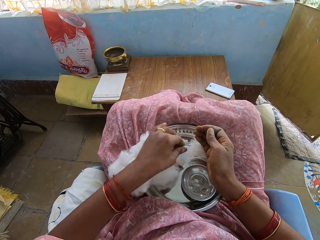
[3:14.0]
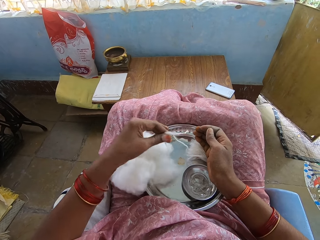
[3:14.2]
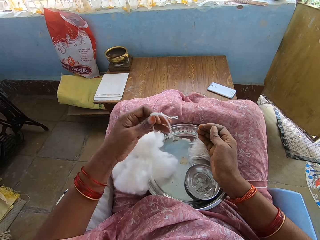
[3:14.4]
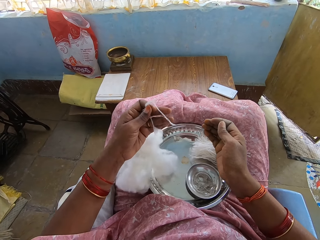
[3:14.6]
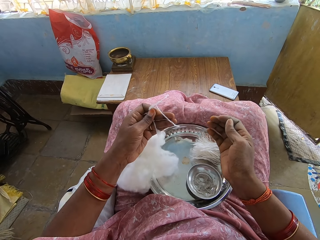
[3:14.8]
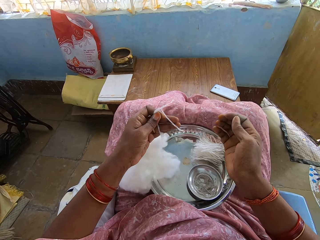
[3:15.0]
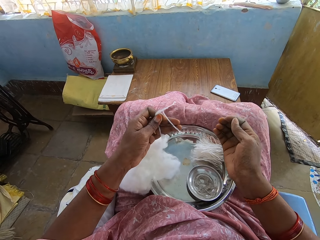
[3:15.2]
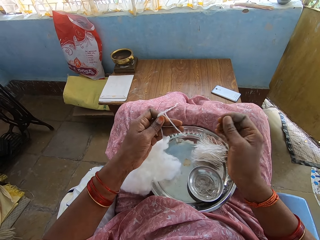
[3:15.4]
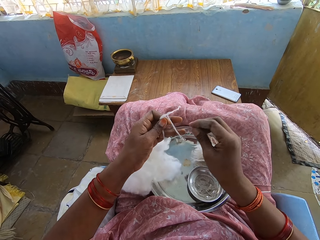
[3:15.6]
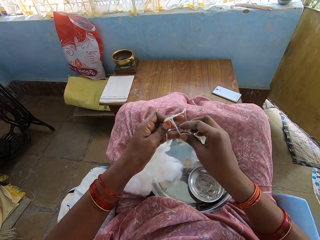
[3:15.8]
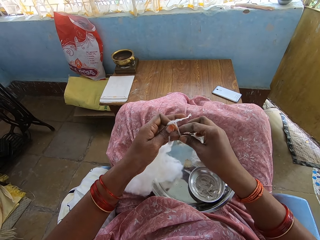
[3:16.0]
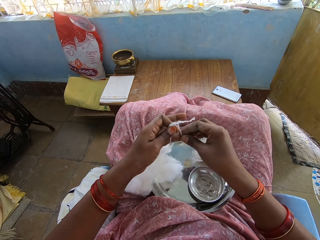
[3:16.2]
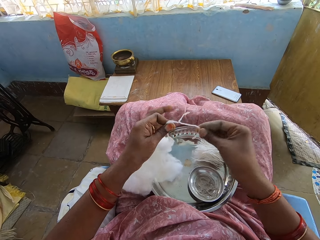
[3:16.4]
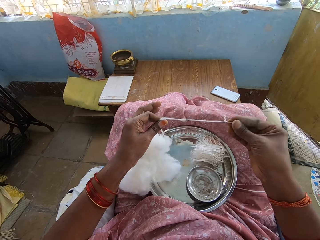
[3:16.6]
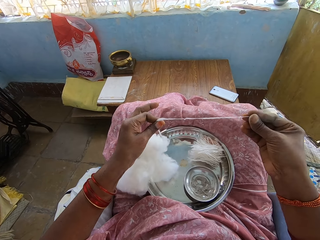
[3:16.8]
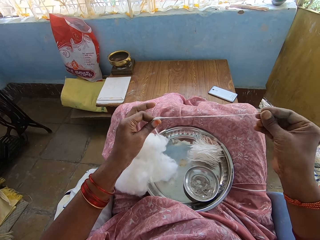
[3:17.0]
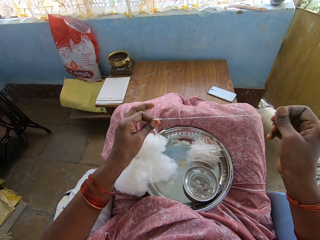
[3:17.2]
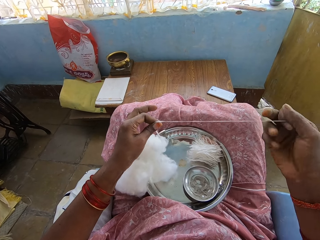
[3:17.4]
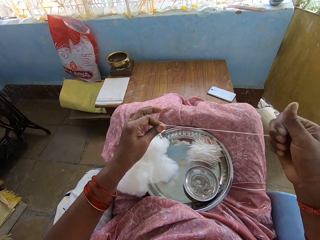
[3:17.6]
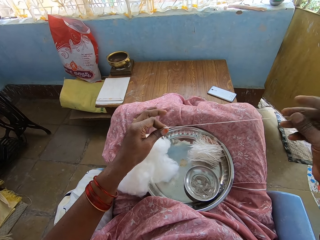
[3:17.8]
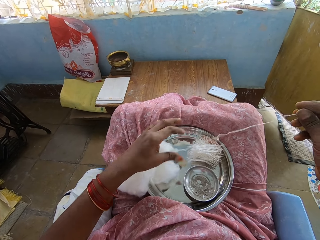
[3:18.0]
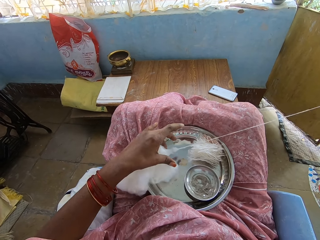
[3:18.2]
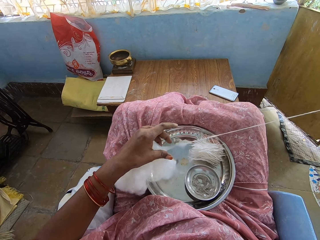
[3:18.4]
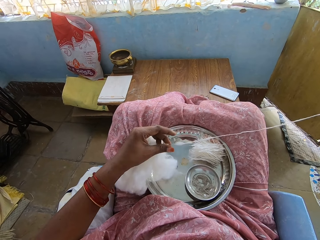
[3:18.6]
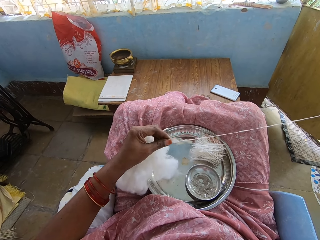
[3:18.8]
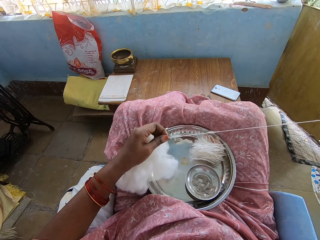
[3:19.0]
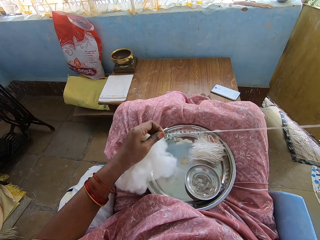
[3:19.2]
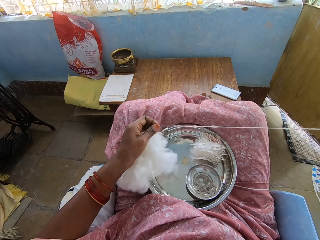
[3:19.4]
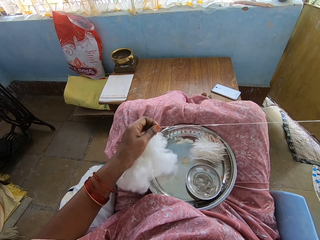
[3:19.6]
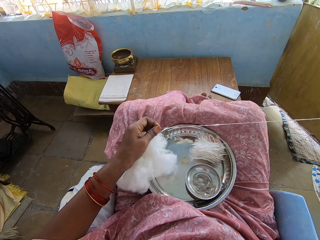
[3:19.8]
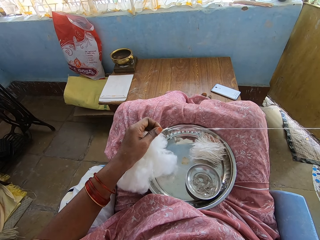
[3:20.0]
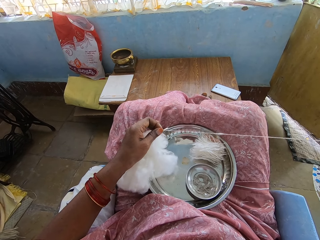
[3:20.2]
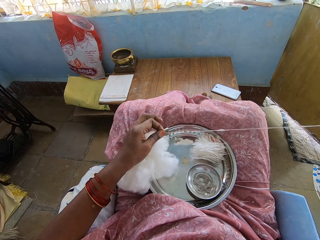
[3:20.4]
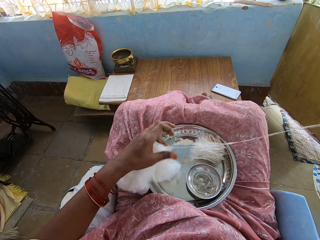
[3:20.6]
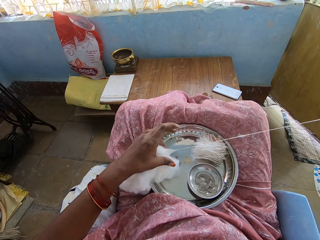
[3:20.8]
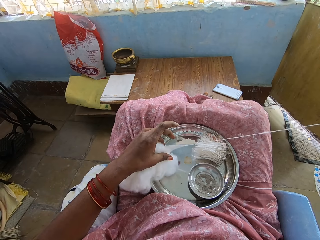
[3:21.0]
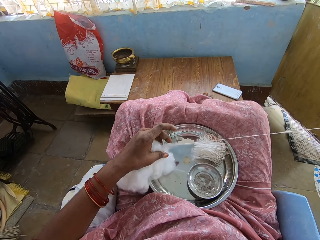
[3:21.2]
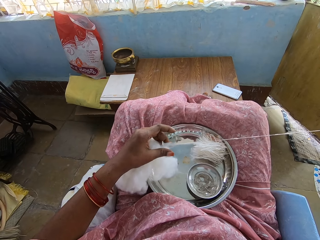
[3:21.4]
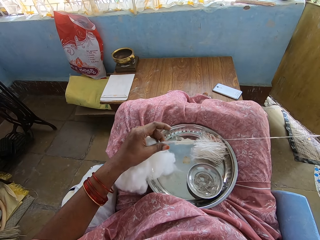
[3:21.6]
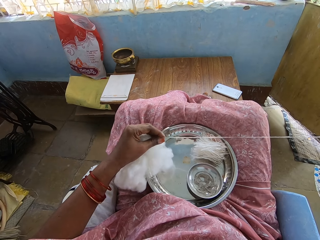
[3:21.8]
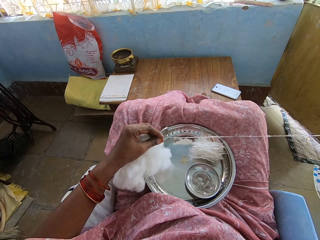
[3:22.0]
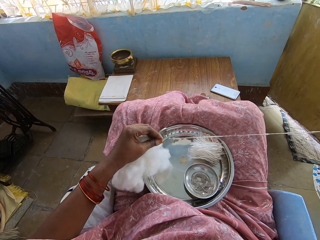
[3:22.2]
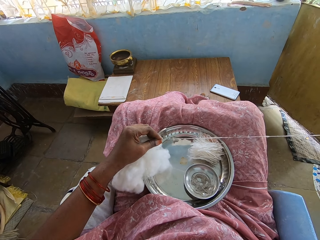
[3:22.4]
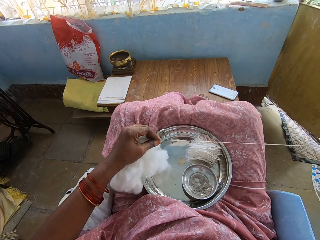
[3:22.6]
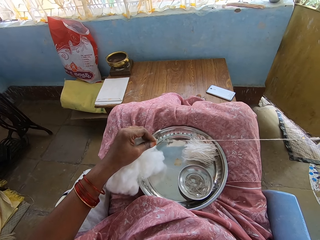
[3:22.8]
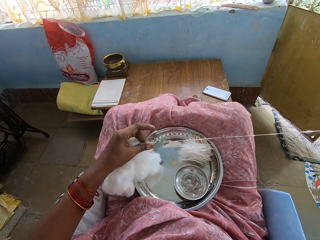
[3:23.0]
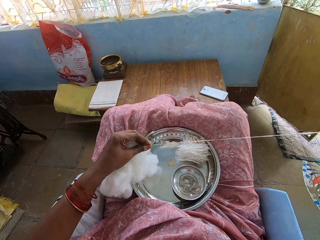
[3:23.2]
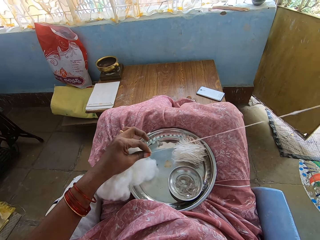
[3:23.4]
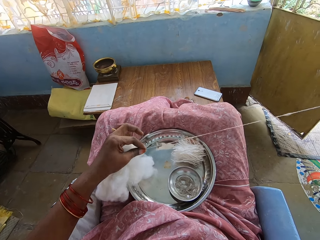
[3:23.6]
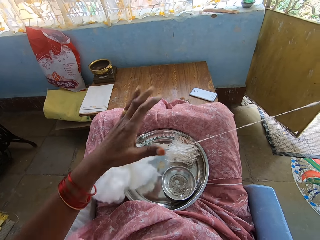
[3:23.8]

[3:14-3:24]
The camera wearer pulls the thread.

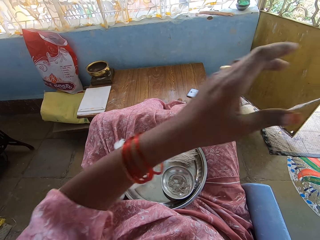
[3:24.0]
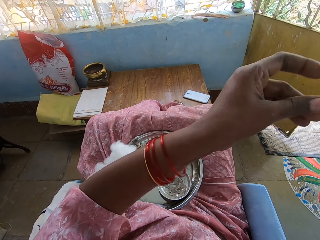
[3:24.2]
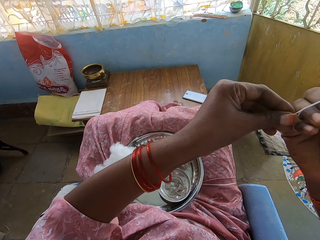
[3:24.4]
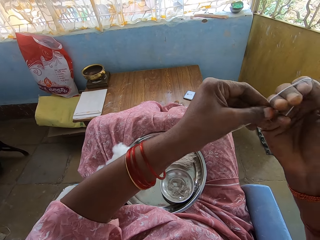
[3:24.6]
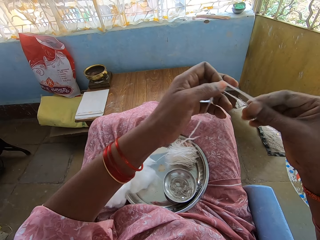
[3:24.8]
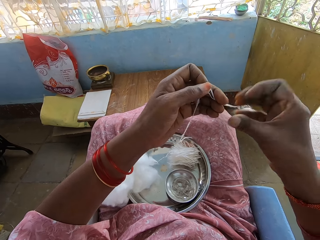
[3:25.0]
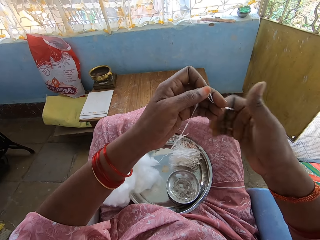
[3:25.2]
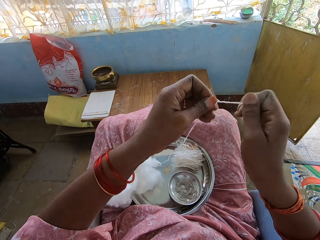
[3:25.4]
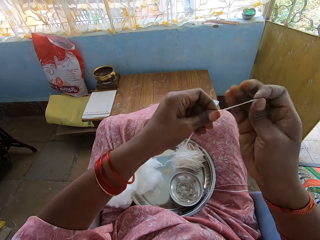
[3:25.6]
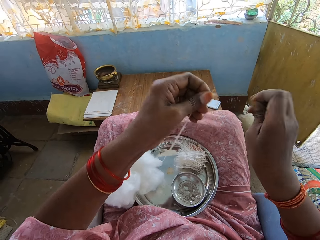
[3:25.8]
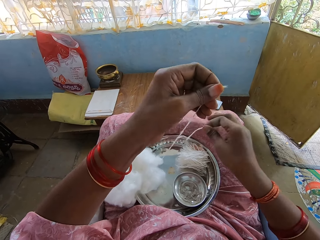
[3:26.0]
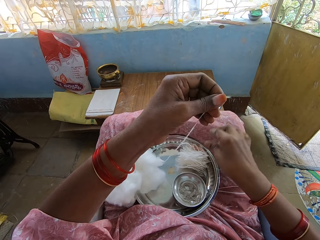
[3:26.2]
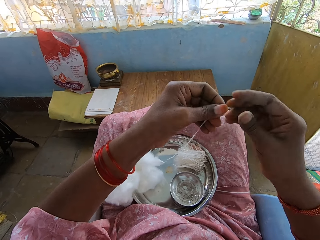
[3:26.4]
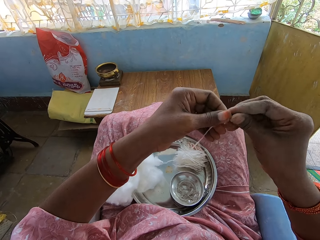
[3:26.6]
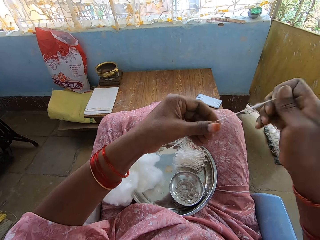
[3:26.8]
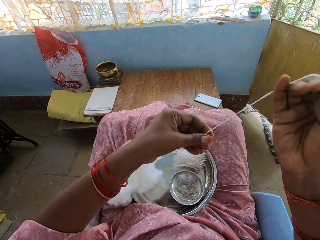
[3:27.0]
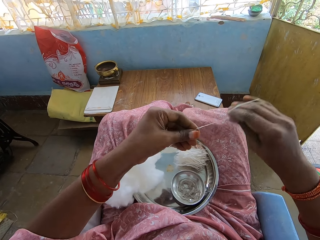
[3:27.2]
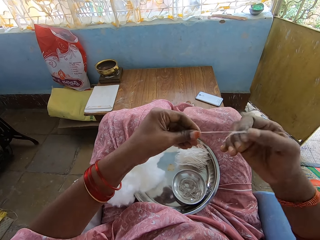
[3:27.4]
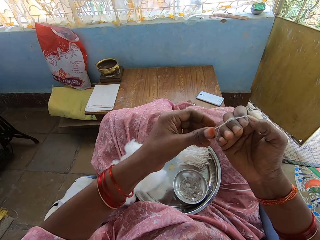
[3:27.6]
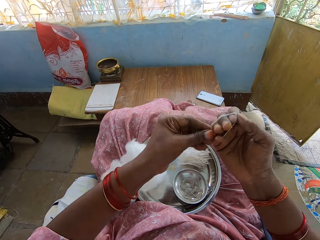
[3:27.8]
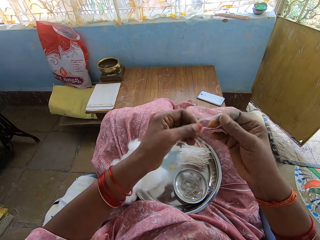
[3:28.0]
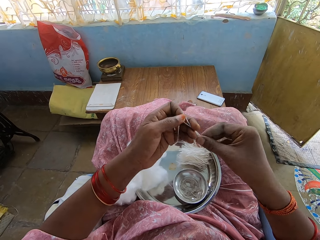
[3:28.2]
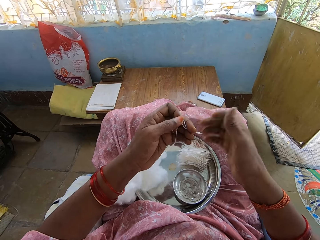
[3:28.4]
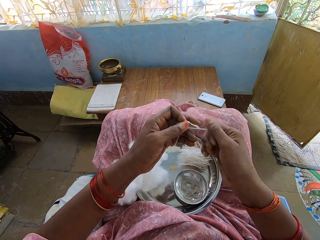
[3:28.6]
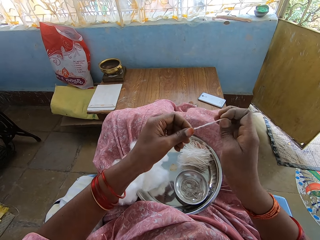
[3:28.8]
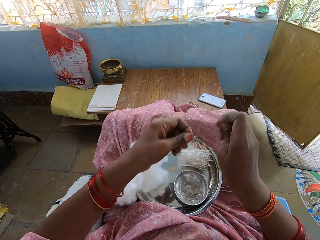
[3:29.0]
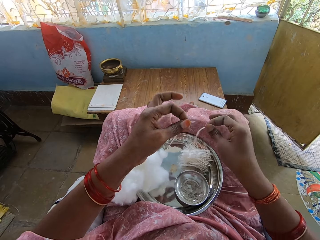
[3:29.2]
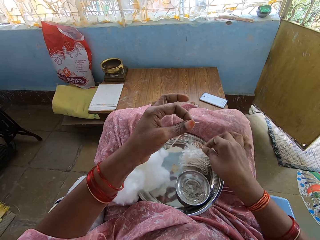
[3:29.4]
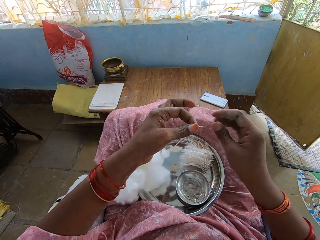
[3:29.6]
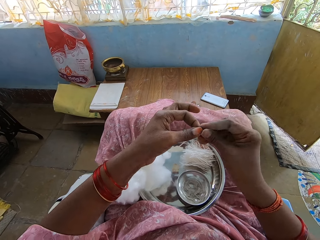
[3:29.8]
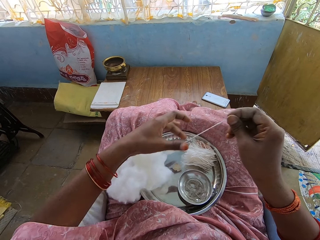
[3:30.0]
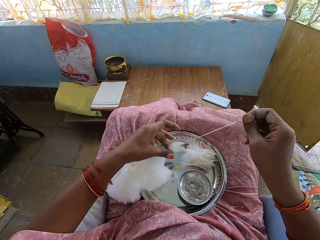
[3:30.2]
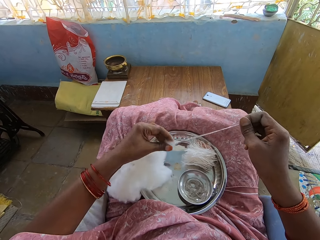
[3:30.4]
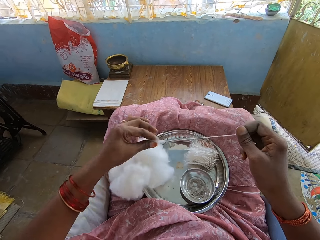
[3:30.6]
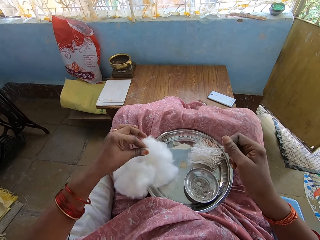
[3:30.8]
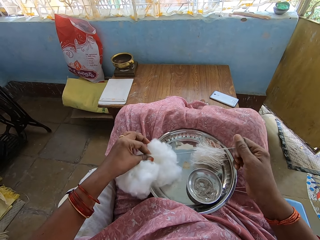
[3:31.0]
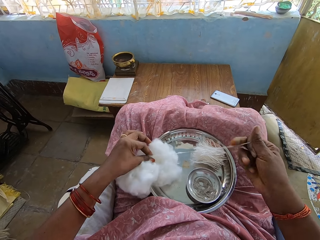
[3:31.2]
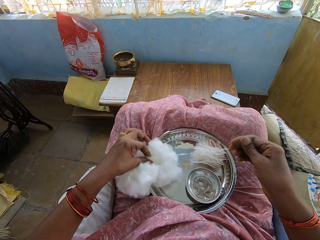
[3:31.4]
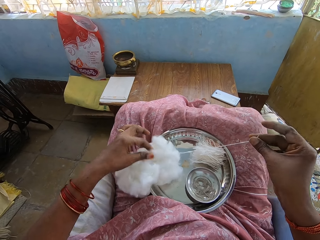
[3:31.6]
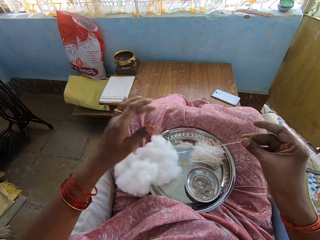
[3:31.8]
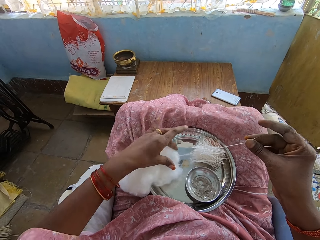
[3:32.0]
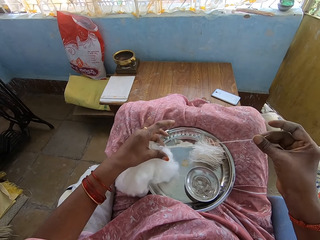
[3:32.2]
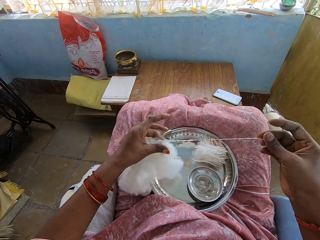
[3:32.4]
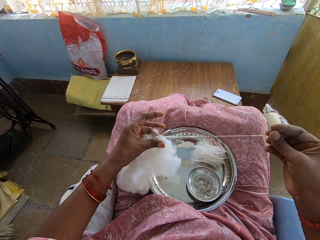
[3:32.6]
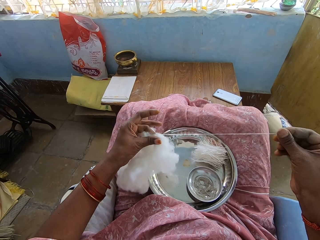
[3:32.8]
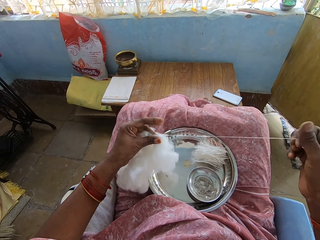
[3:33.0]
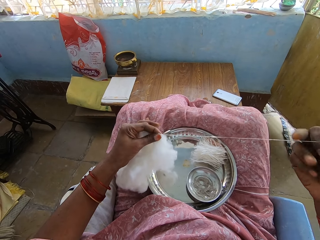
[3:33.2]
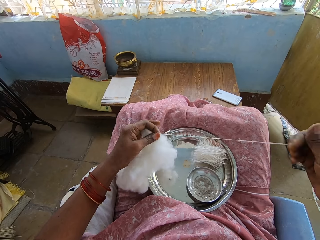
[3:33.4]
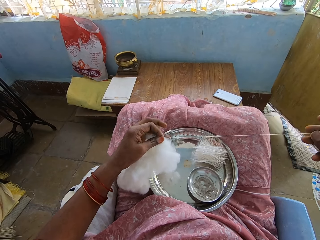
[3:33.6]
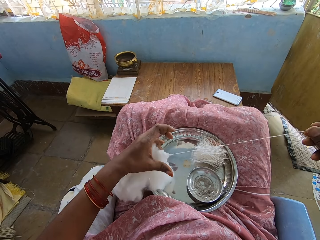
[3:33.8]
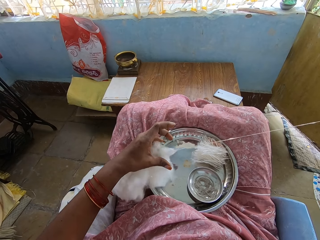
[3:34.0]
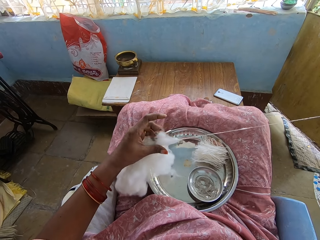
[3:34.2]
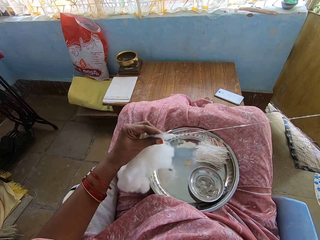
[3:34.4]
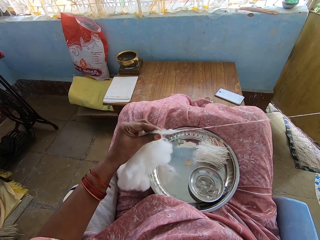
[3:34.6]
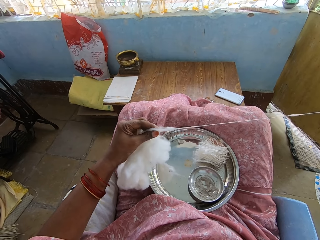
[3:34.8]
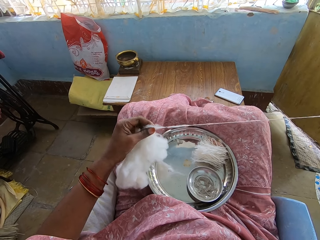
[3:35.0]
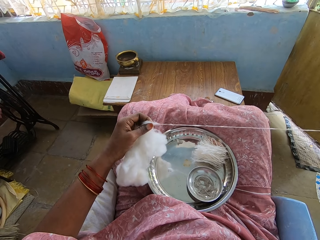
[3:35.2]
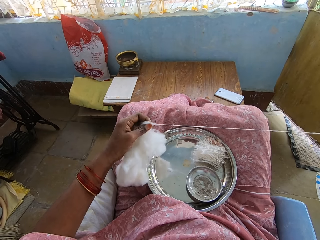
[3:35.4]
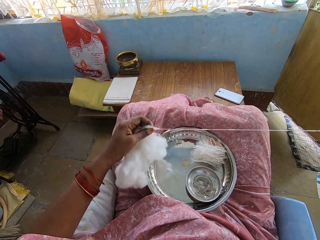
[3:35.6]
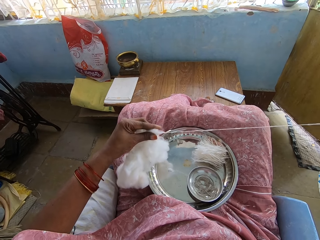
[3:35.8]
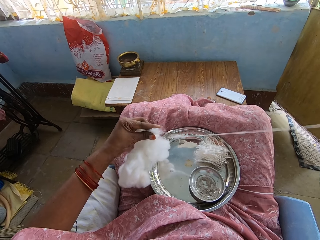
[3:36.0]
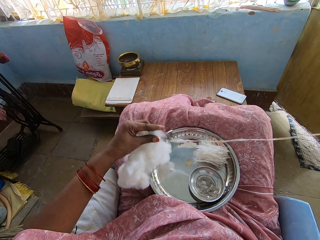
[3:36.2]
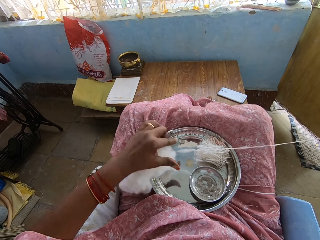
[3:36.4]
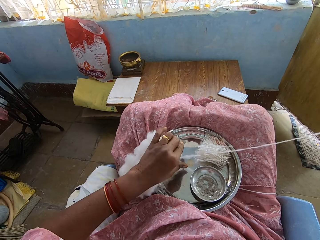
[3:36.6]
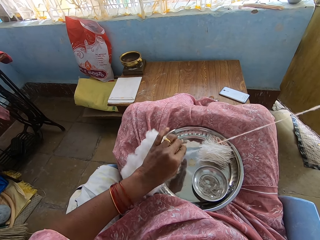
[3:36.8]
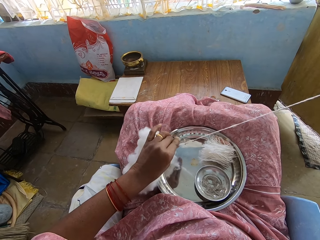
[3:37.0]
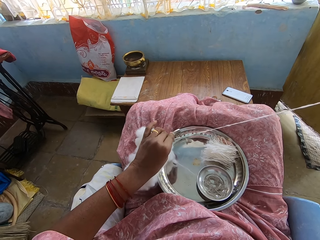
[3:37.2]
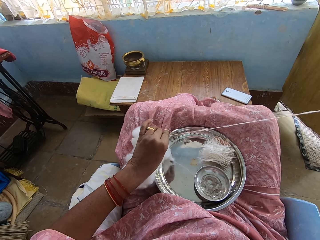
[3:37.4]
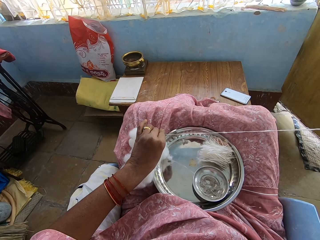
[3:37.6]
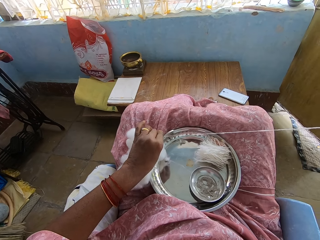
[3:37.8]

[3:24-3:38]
The camera wearer twists a thread or cotton wool. They cut the cotton wool, put the thread on a tray, pull out the cotton wool and fold the thread. They twist the thread, cut the cotton wool, drop the thread on the tray and pull out the cotton wool.
